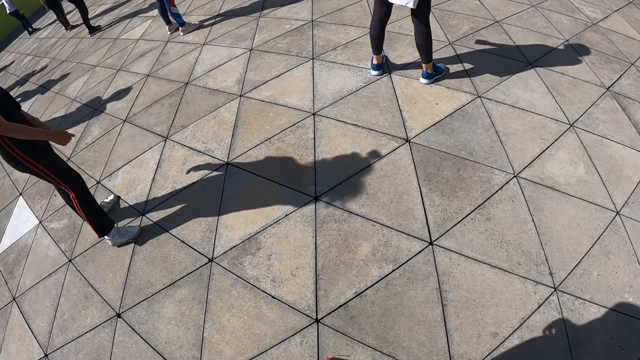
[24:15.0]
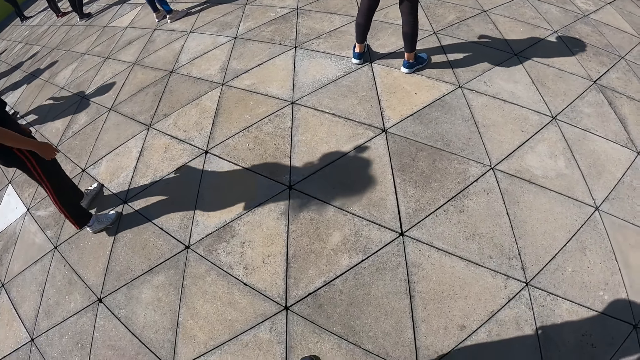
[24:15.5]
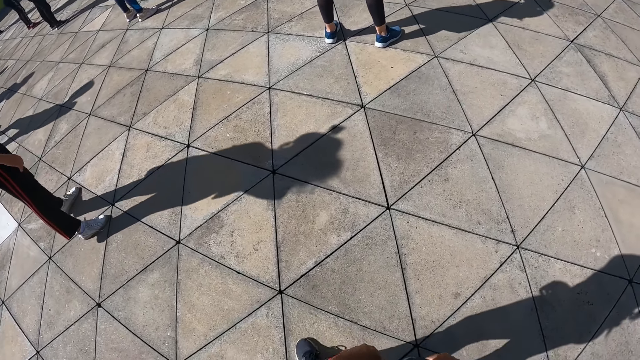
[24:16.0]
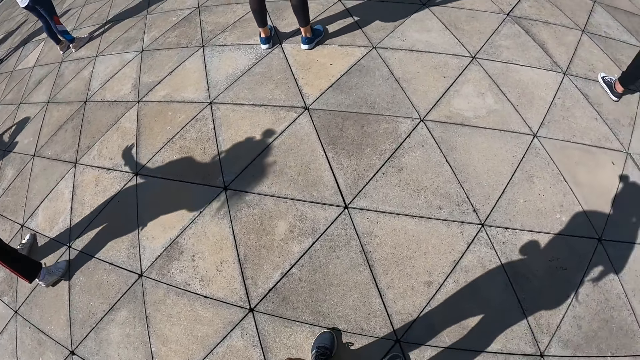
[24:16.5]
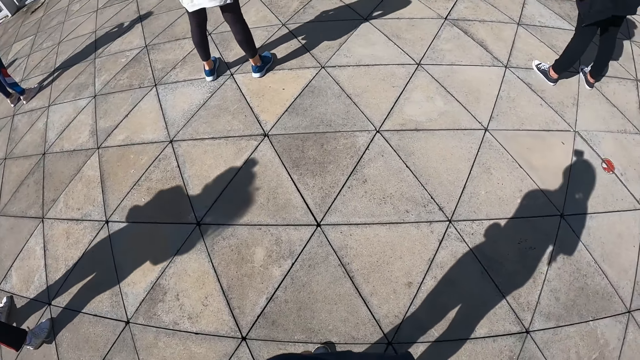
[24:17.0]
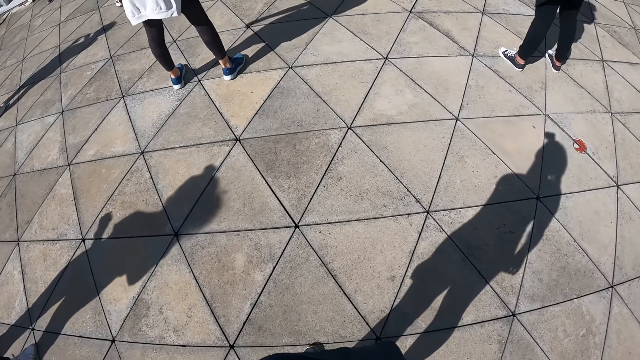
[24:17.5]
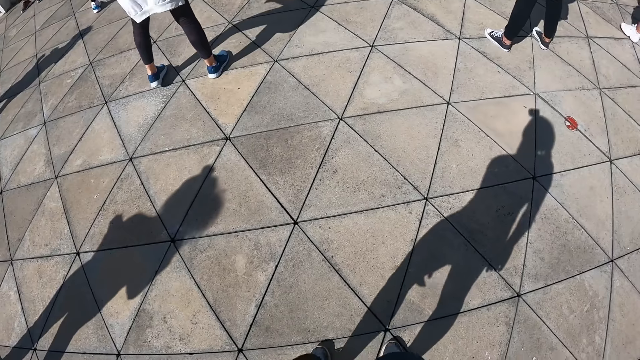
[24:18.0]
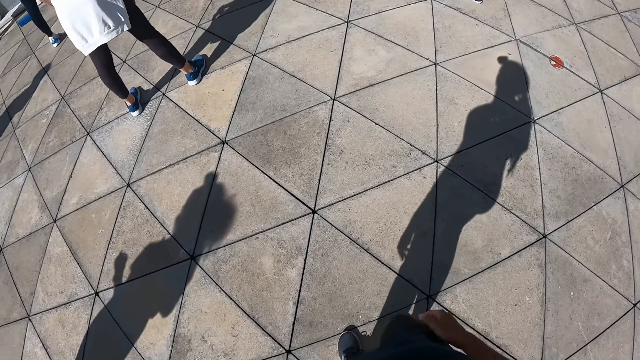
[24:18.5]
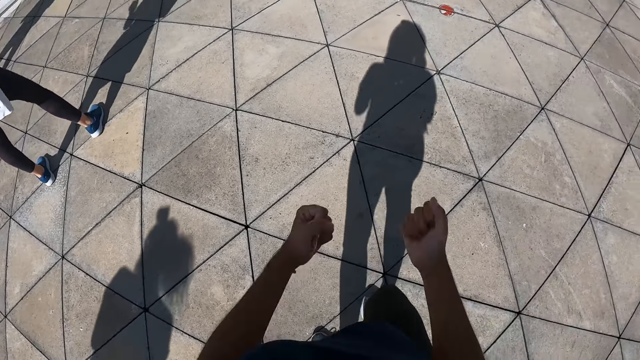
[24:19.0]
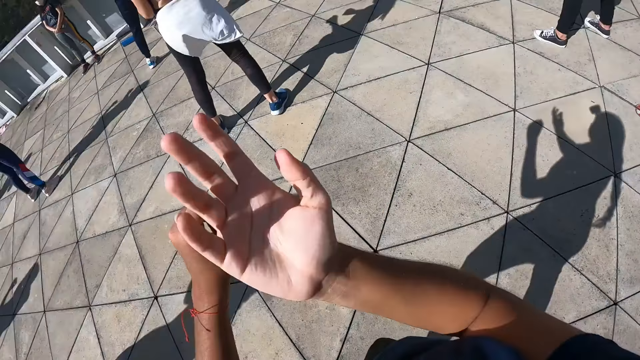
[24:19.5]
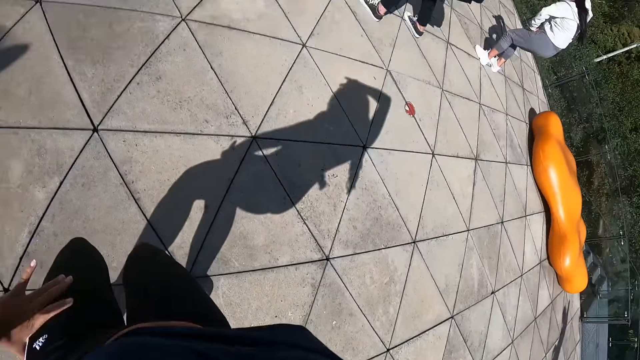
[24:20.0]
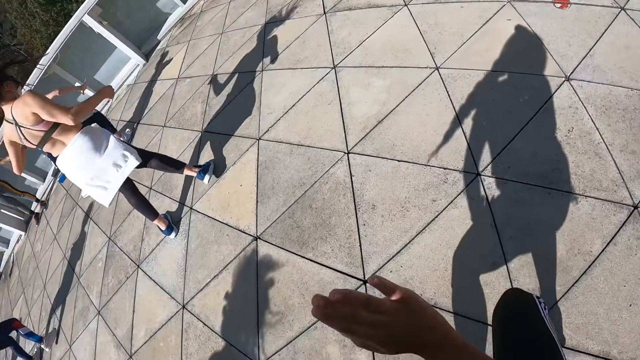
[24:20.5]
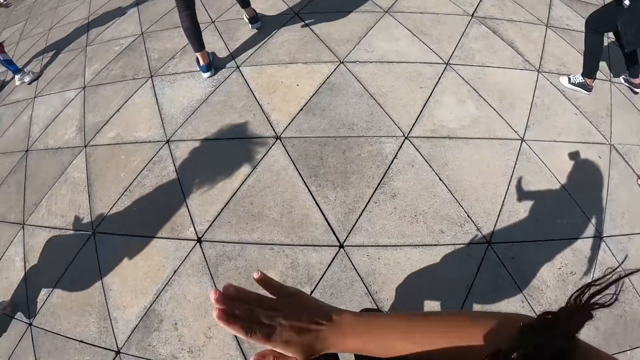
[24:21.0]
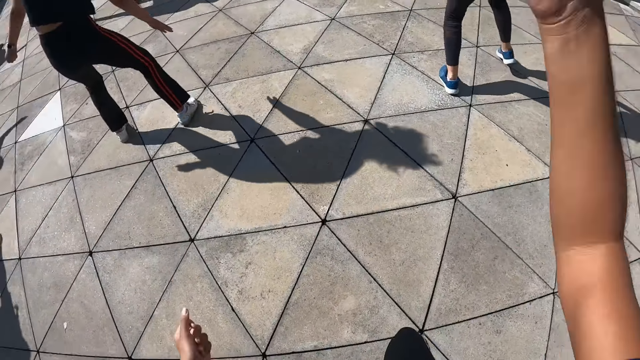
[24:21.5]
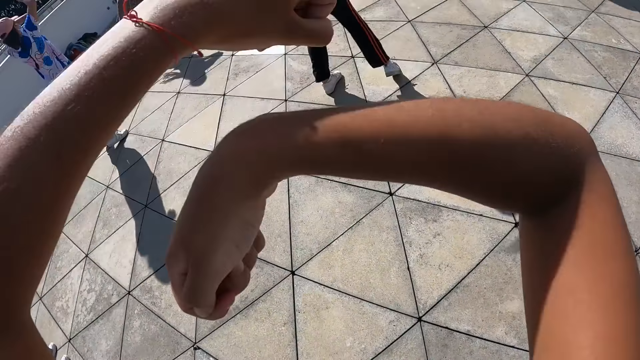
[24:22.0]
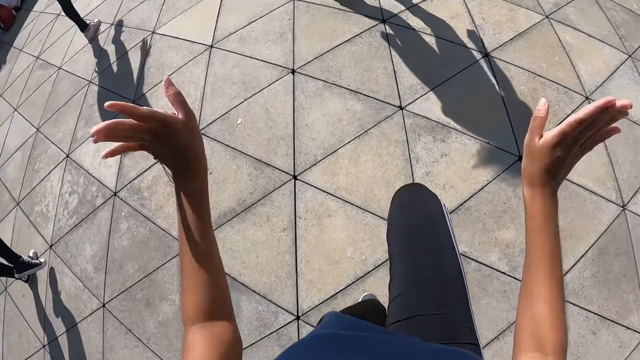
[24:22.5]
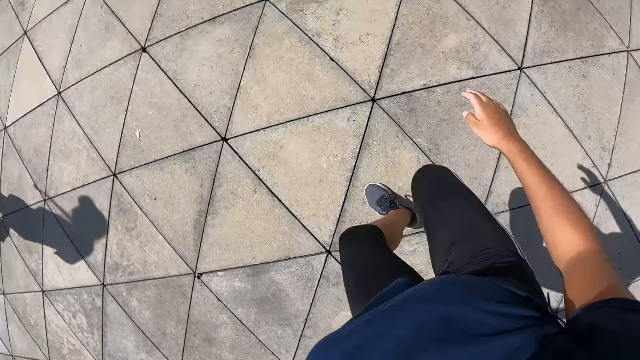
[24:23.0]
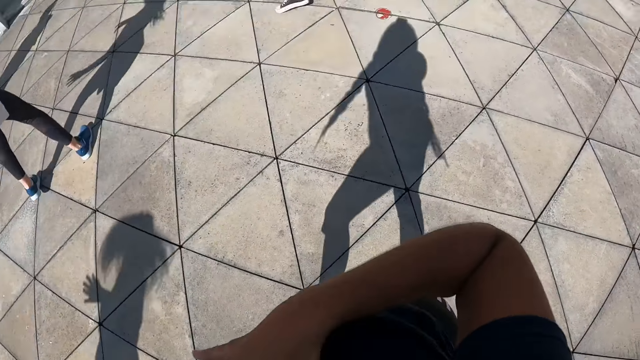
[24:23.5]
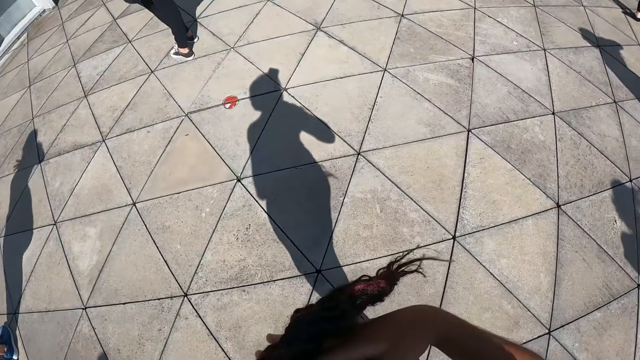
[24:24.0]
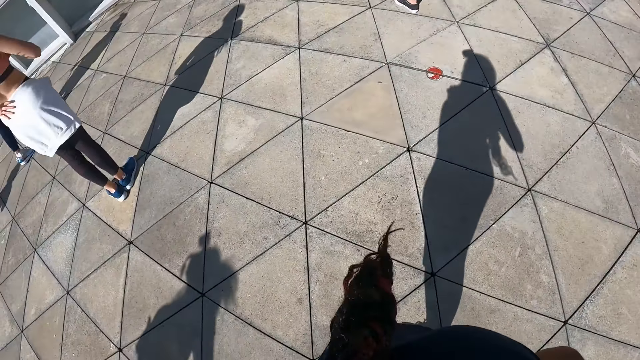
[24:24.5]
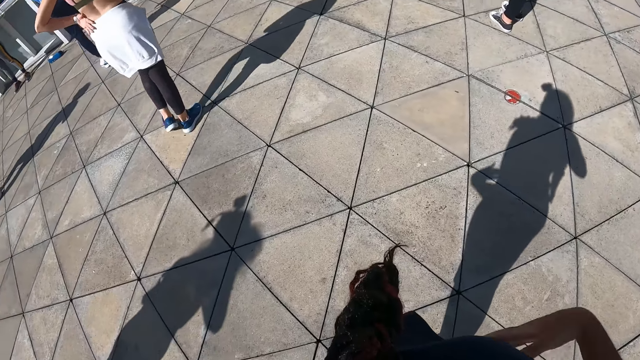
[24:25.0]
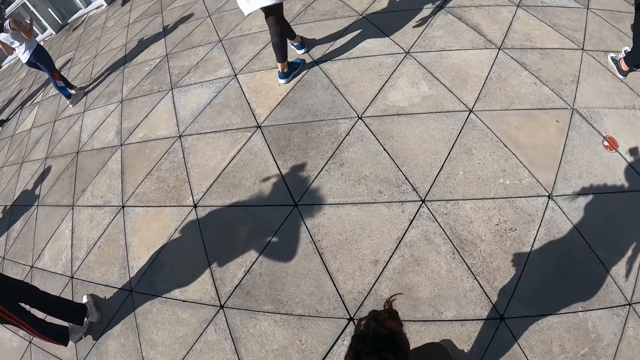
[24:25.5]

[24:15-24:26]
The camera wearer lifts her right leg up.

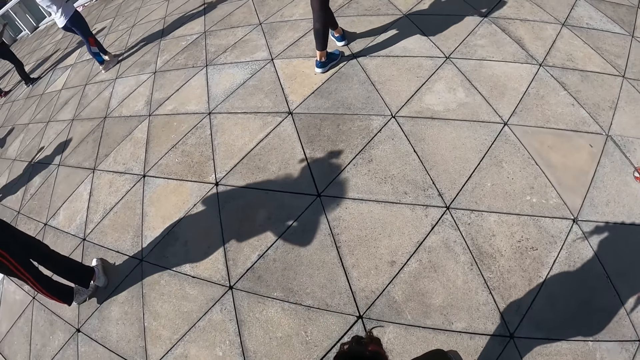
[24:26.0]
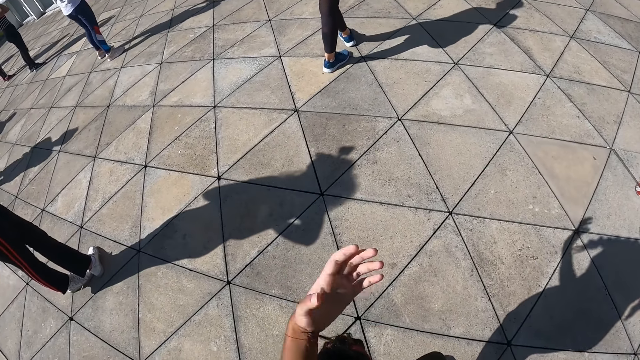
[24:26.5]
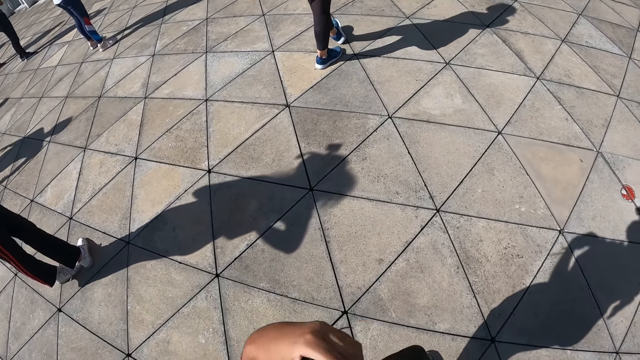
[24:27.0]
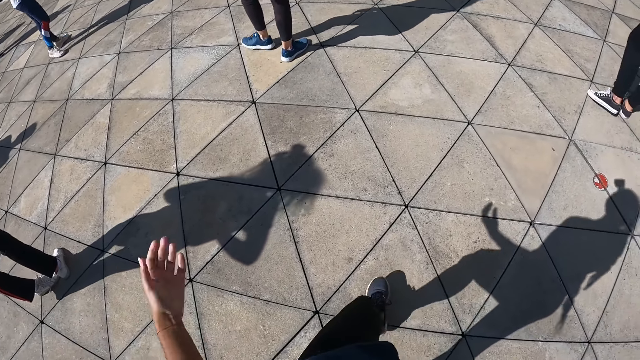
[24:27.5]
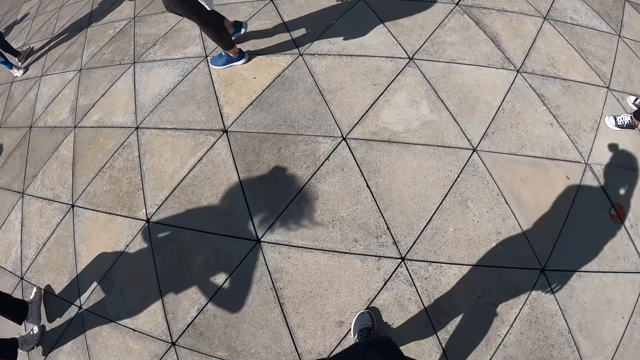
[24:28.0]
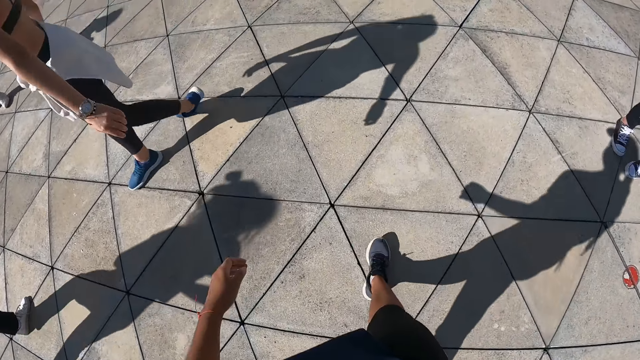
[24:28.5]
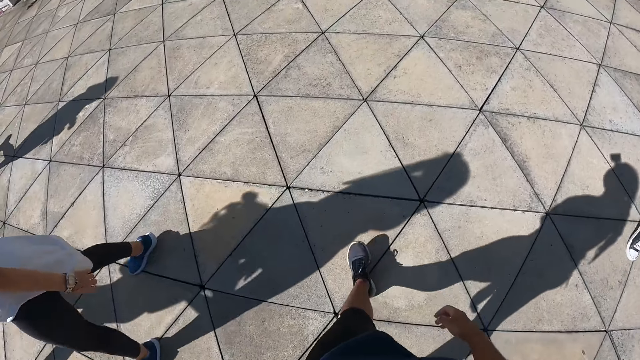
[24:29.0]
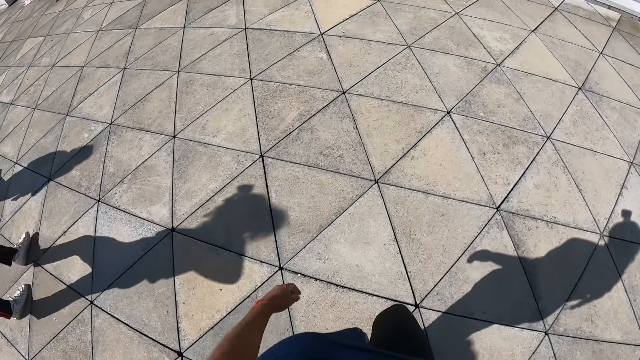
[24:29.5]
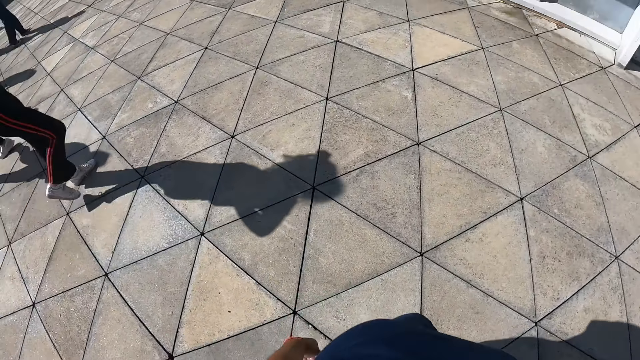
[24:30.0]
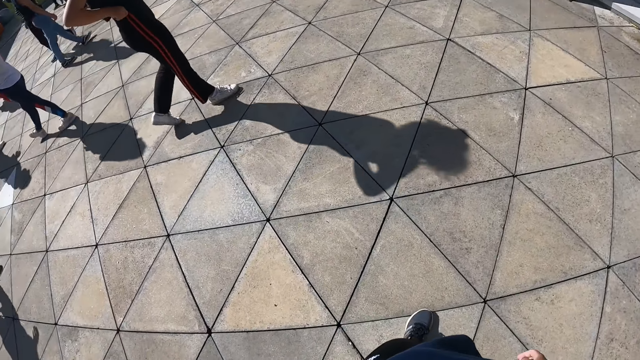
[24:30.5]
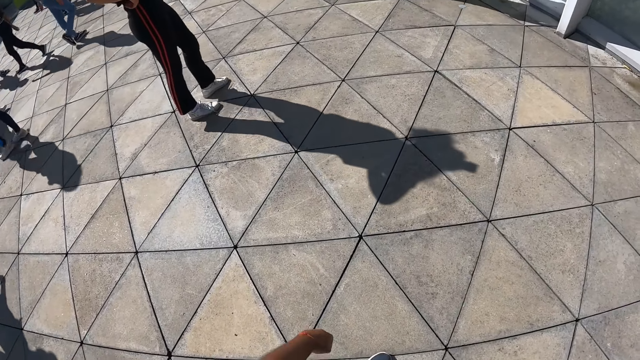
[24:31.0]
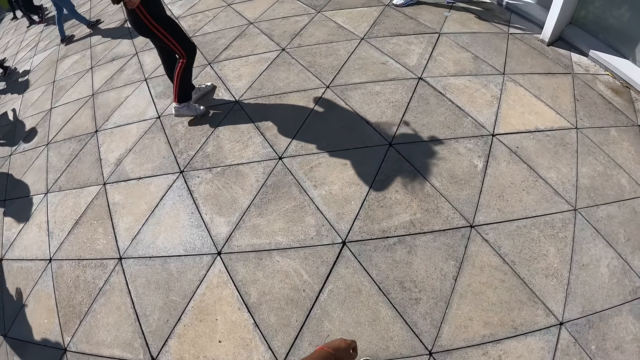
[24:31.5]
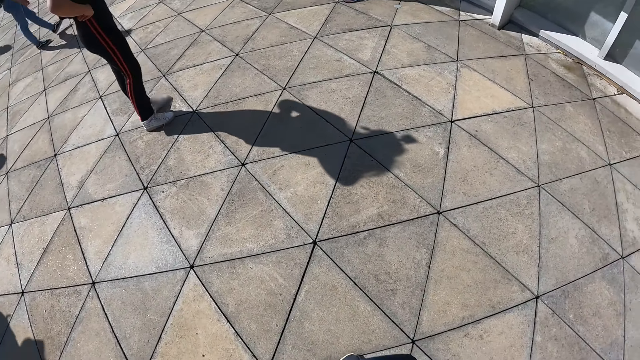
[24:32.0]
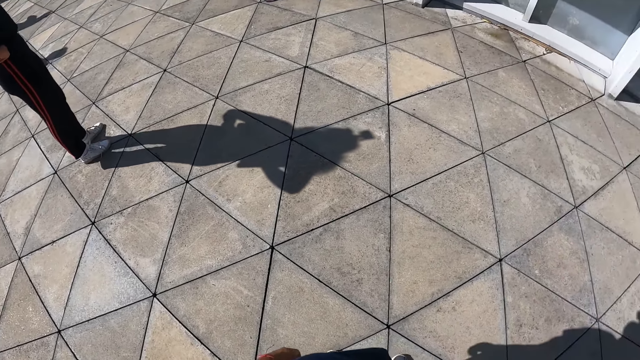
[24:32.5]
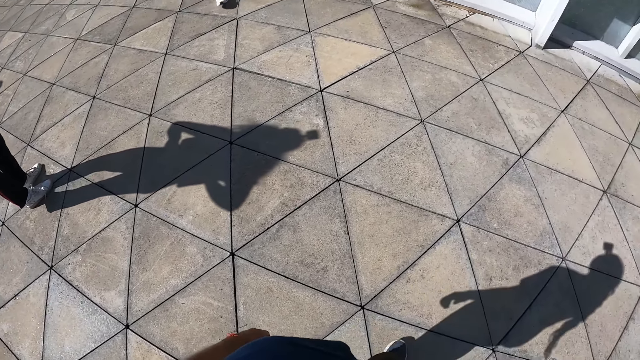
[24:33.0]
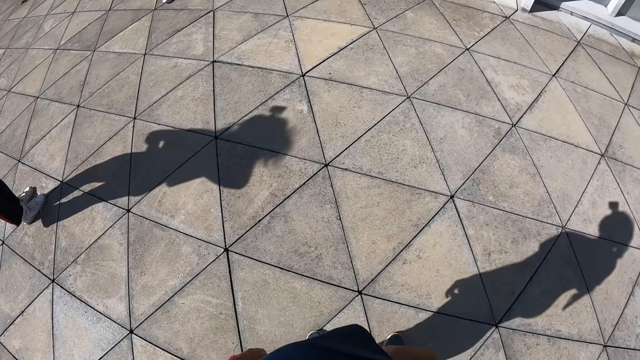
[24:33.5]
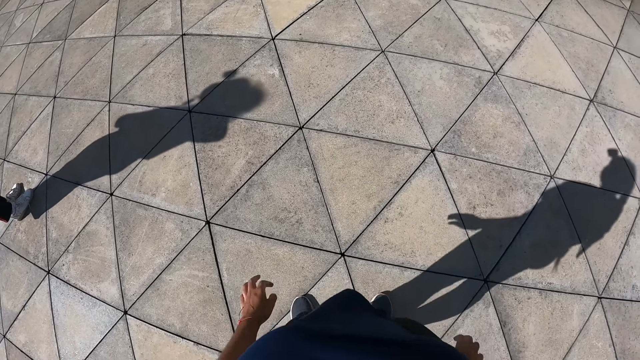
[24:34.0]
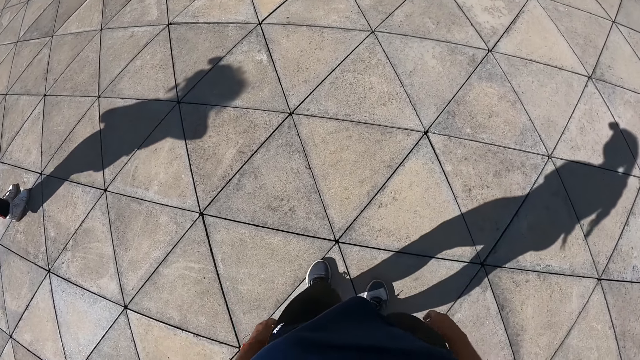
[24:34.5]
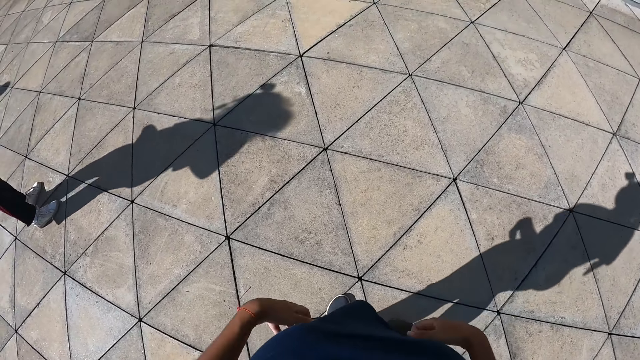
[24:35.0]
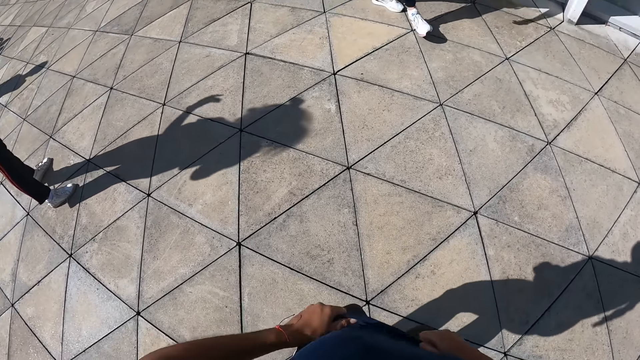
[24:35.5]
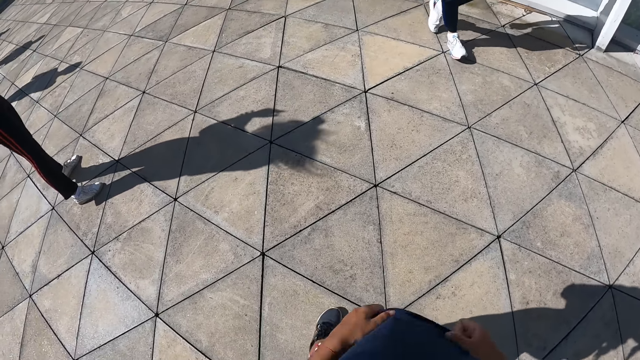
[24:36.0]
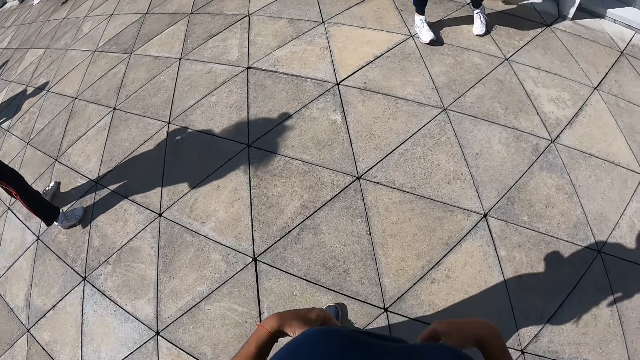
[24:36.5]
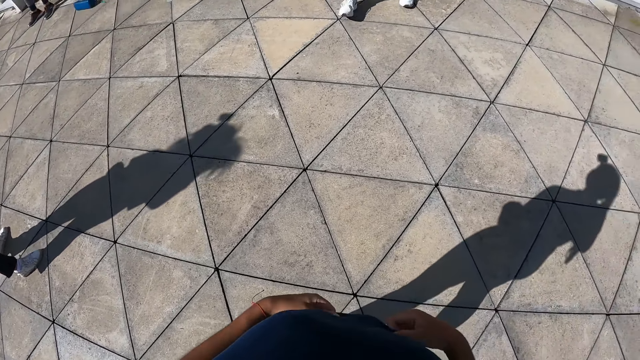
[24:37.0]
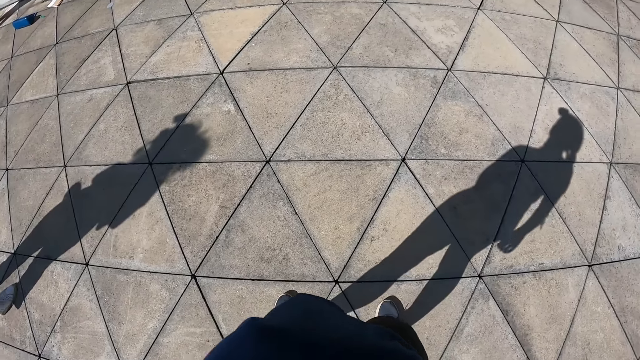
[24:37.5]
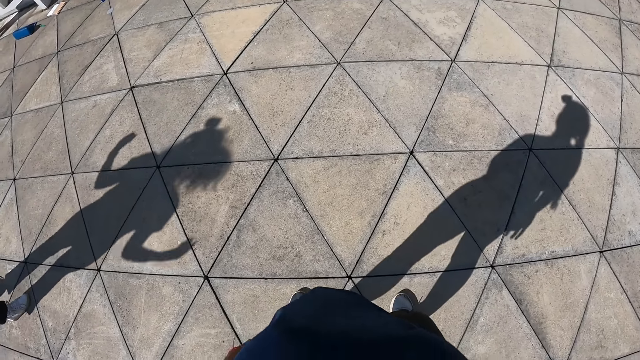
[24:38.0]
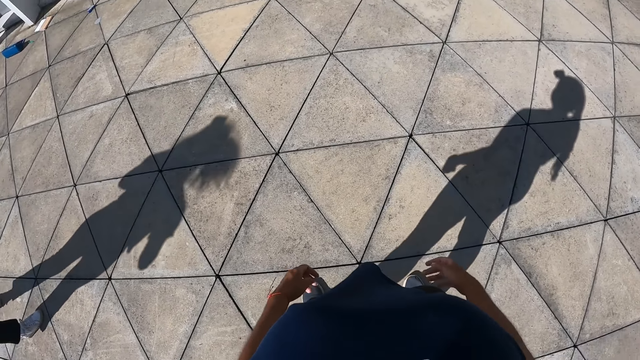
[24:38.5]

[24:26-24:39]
The camera wearer touches her hair with her left hand. She lifts her left hand up and walks forward. A woman walks past the camera wearer. The camera wearer gestures. She adjusts her cloth with both hands. She holds her shirt.
